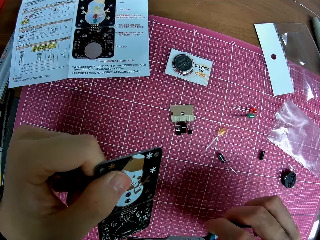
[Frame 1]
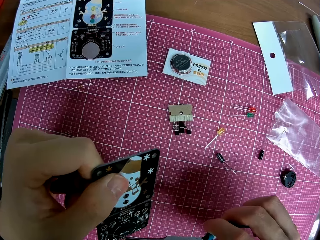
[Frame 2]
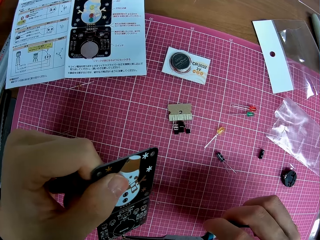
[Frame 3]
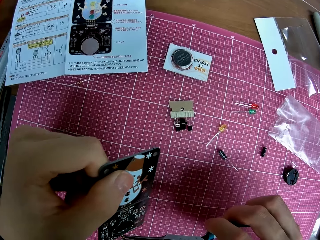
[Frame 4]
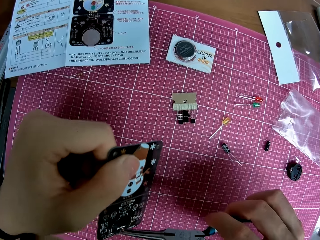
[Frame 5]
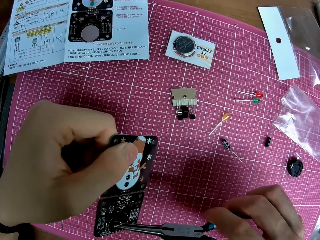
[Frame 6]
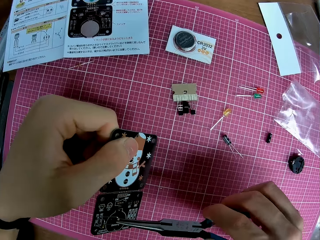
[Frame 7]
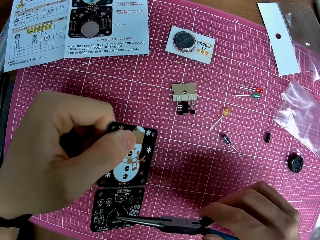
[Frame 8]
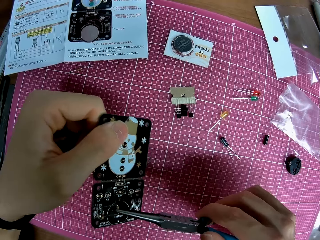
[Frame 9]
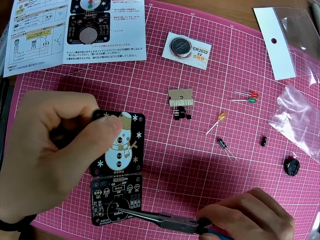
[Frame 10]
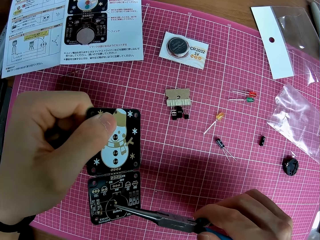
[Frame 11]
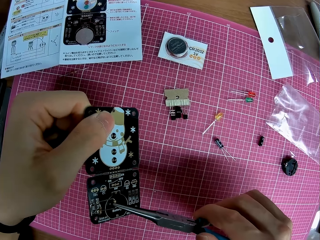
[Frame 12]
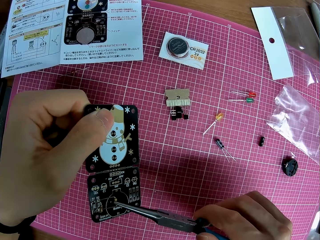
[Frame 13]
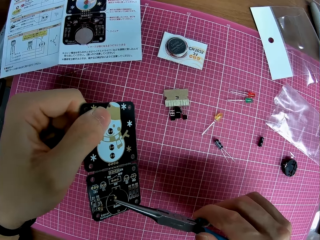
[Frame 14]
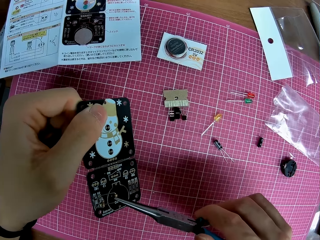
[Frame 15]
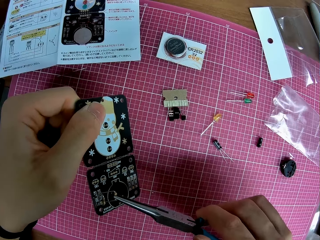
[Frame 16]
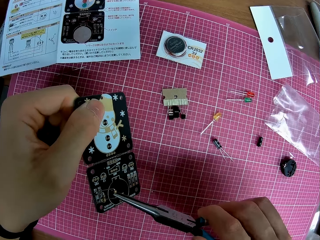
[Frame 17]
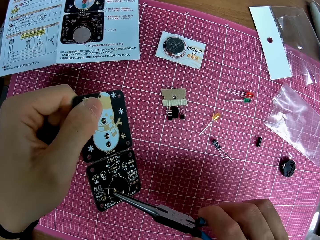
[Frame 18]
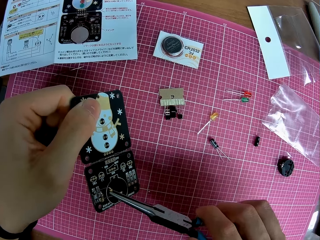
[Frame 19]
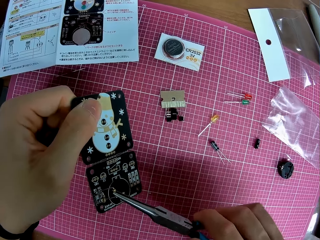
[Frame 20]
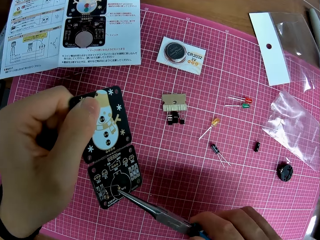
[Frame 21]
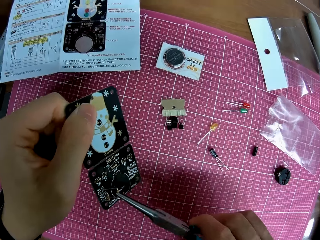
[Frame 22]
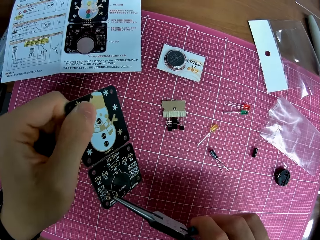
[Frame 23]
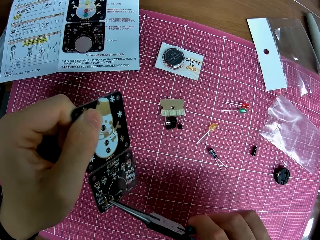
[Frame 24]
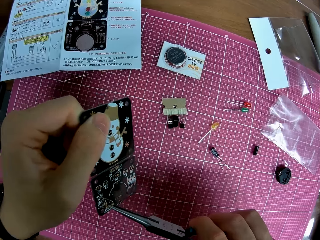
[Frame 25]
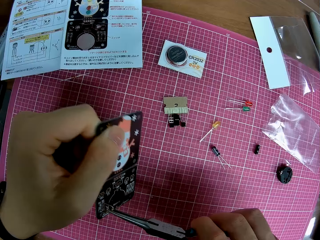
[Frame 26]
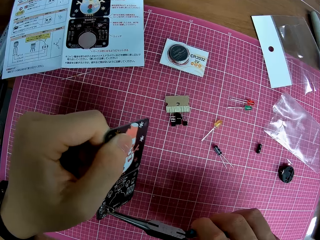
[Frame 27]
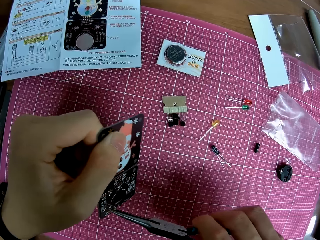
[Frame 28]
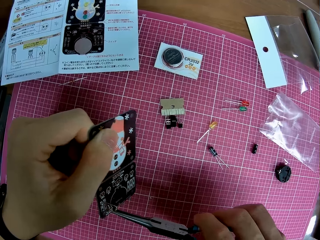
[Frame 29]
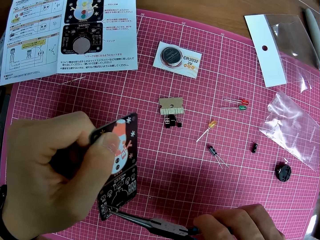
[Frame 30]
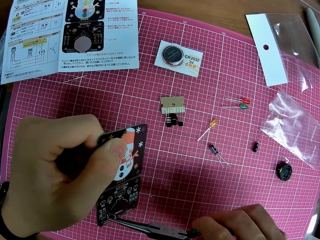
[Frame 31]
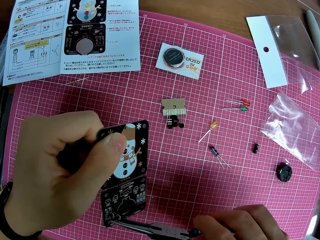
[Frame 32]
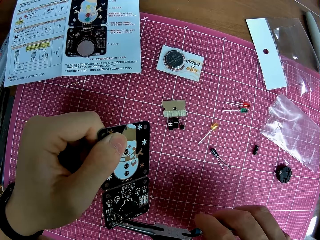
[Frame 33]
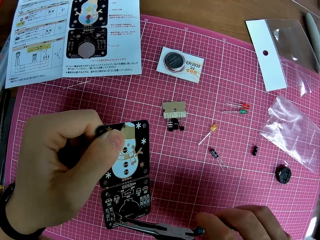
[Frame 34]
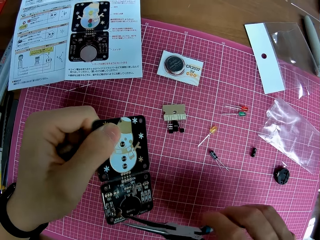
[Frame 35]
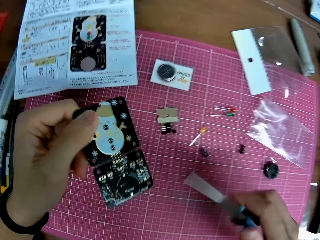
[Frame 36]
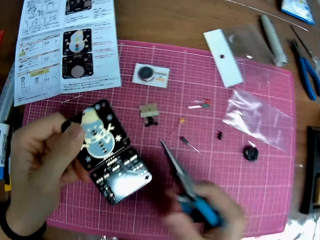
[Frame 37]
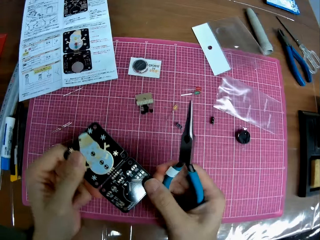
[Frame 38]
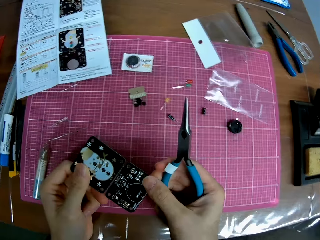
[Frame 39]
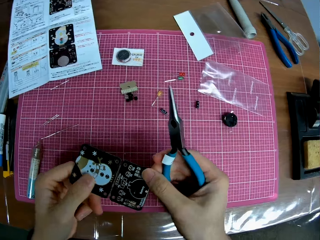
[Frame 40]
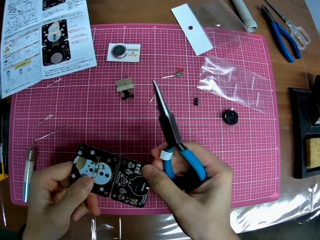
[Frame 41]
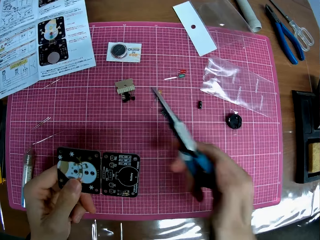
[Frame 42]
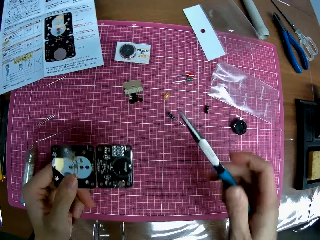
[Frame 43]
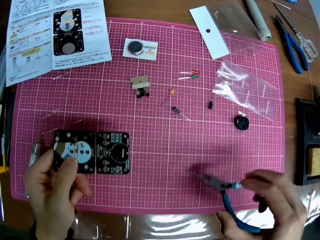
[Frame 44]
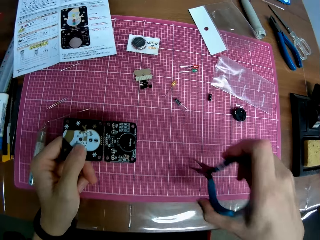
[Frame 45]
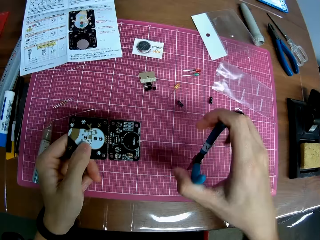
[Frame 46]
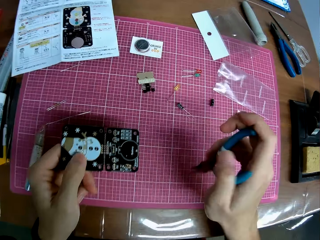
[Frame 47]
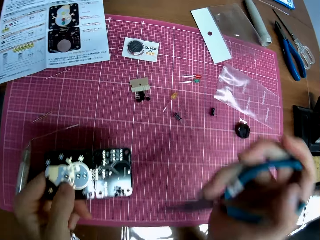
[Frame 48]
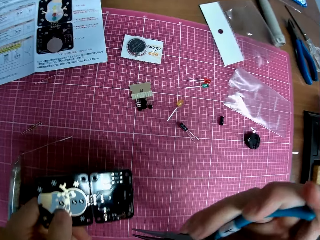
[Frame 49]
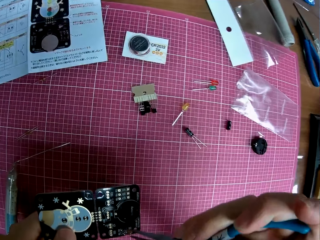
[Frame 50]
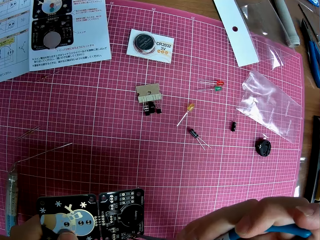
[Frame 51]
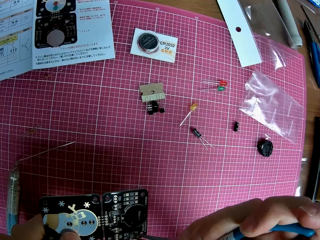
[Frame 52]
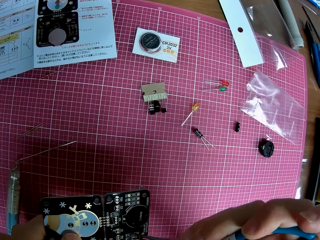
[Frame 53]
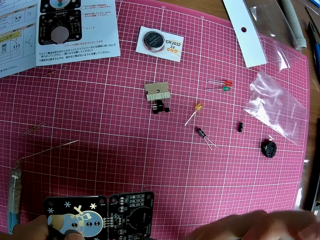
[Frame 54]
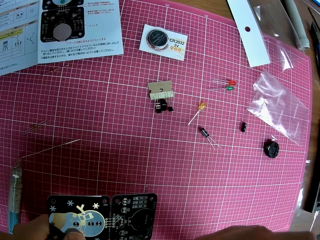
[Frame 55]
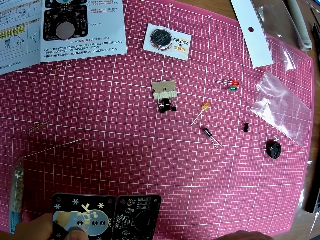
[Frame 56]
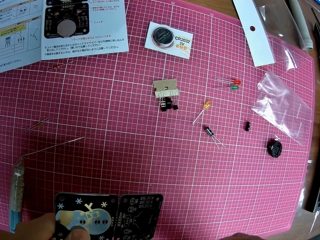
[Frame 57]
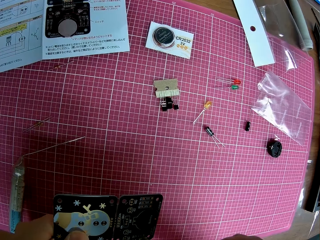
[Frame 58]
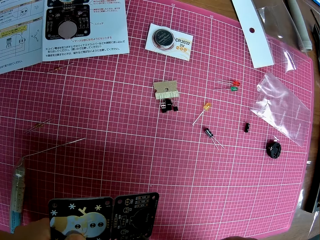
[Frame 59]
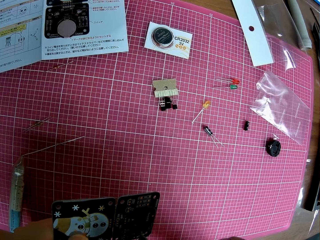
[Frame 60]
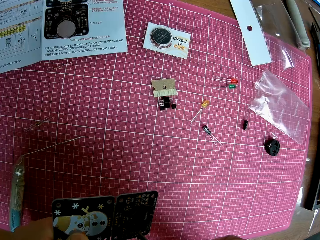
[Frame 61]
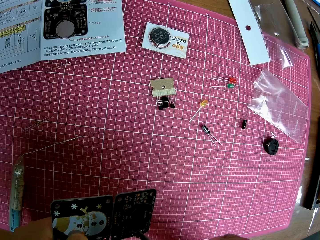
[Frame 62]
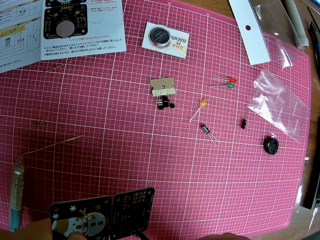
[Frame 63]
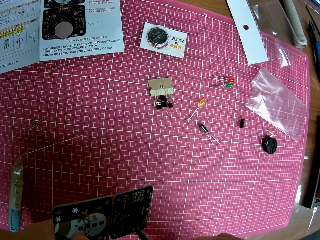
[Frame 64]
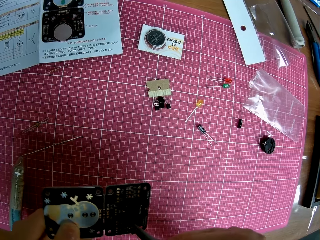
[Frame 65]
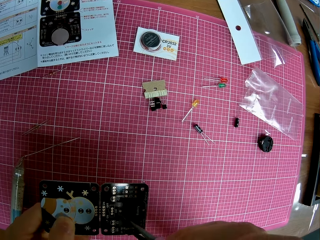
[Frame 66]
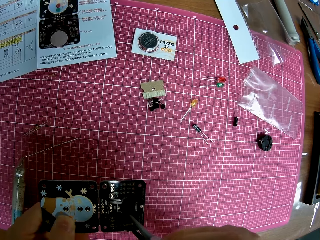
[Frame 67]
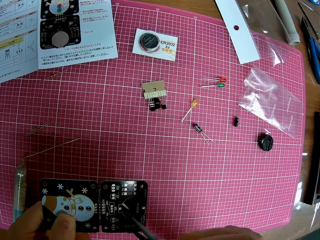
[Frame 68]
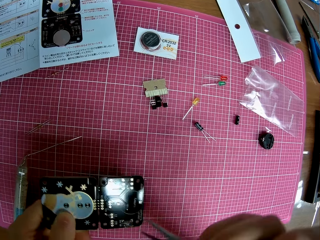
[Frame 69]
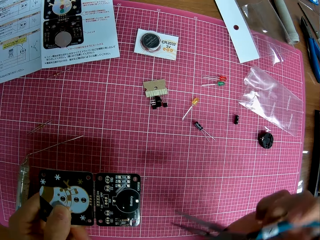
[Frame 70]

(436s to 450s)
The camera wearer turns the needle nose pliers. They connect the light emitting device on the surface mount device.

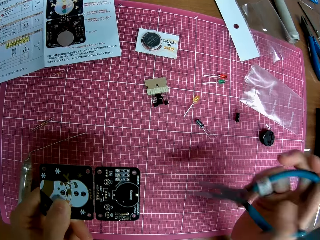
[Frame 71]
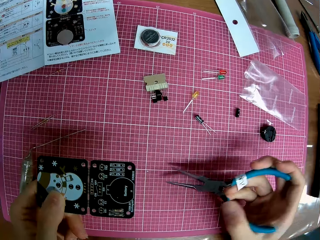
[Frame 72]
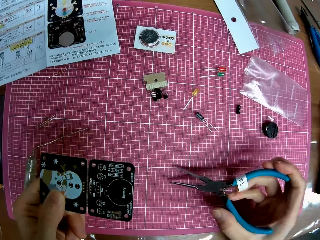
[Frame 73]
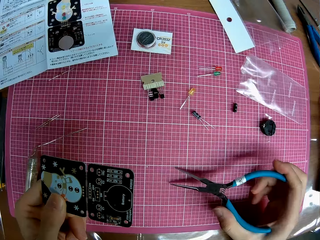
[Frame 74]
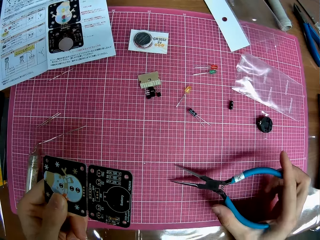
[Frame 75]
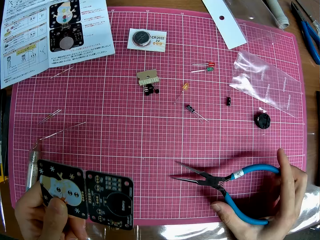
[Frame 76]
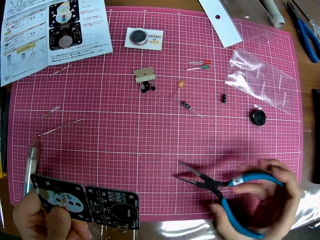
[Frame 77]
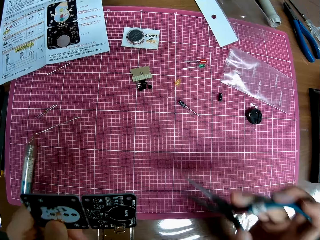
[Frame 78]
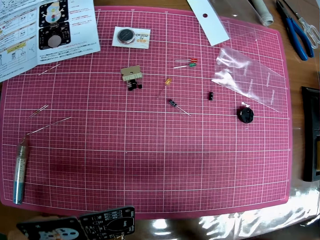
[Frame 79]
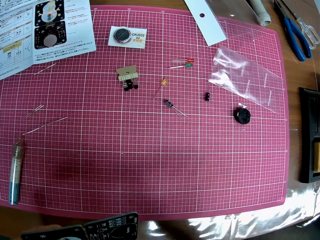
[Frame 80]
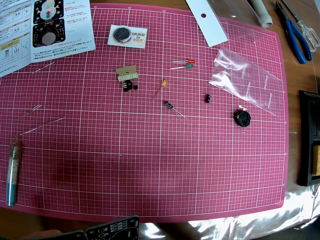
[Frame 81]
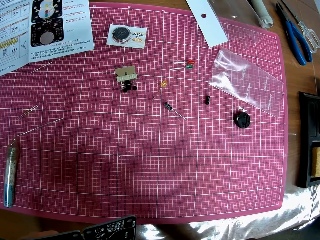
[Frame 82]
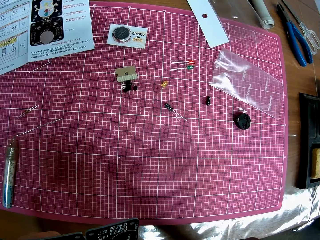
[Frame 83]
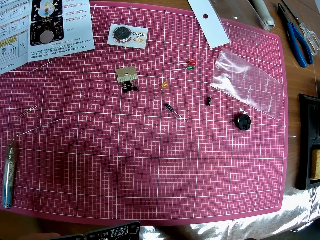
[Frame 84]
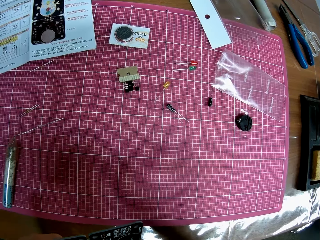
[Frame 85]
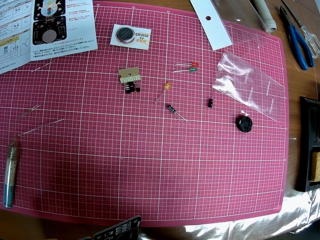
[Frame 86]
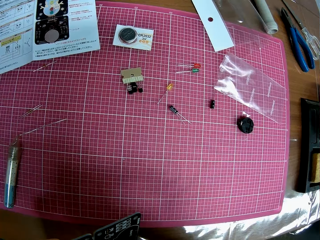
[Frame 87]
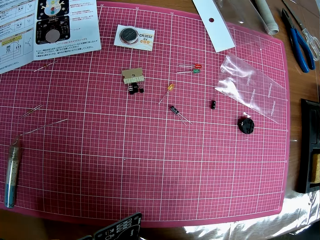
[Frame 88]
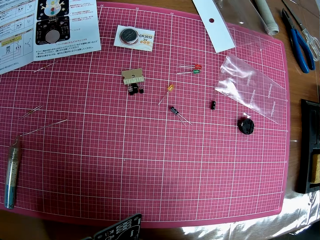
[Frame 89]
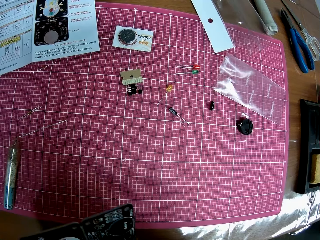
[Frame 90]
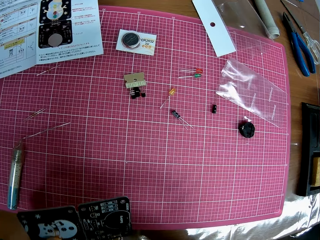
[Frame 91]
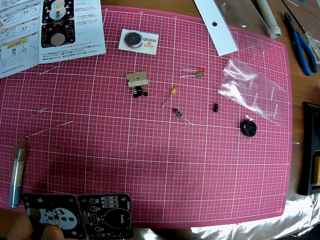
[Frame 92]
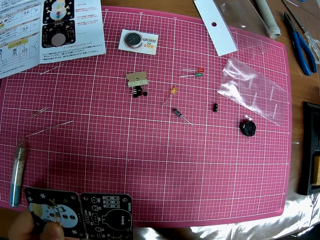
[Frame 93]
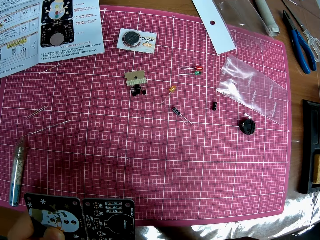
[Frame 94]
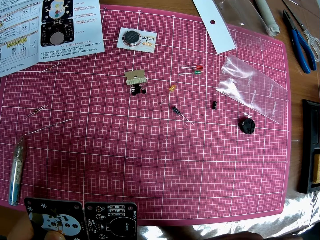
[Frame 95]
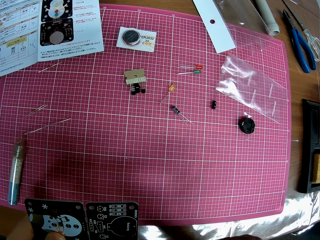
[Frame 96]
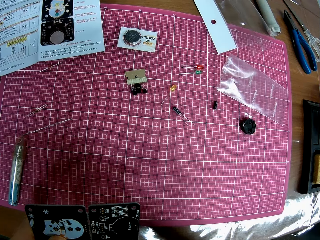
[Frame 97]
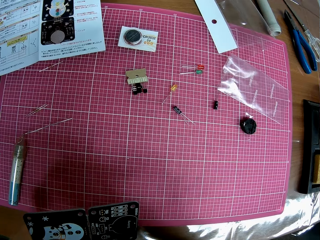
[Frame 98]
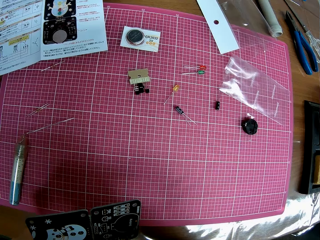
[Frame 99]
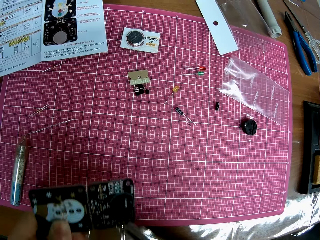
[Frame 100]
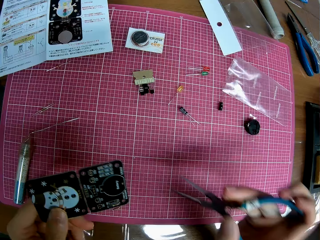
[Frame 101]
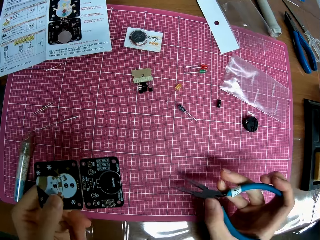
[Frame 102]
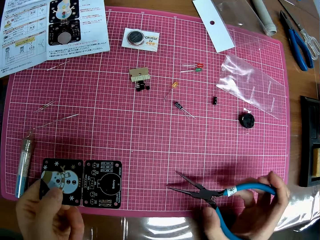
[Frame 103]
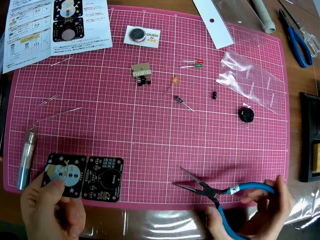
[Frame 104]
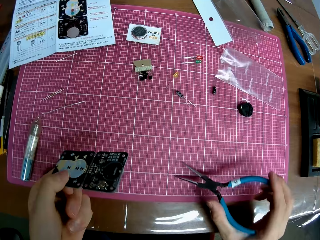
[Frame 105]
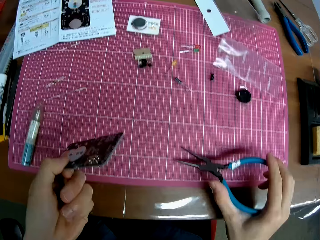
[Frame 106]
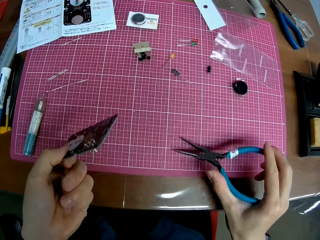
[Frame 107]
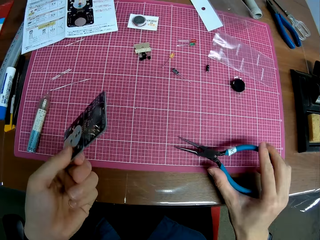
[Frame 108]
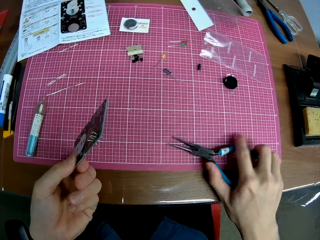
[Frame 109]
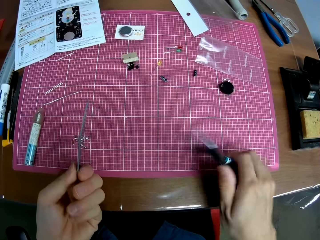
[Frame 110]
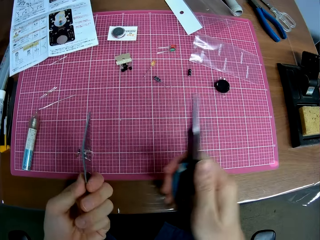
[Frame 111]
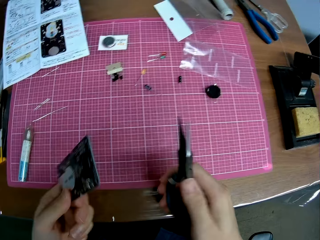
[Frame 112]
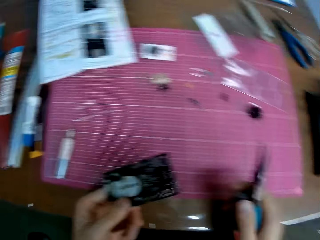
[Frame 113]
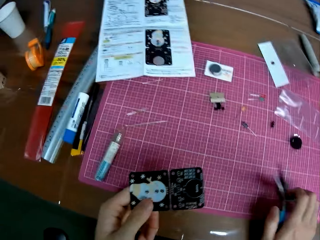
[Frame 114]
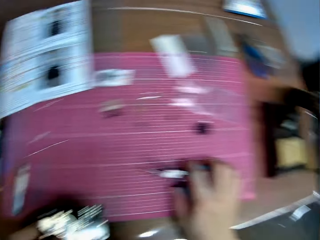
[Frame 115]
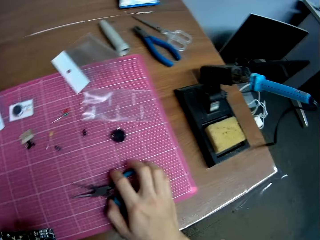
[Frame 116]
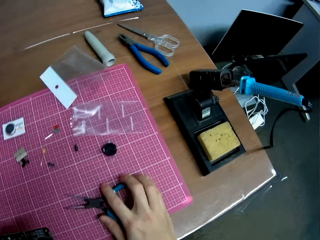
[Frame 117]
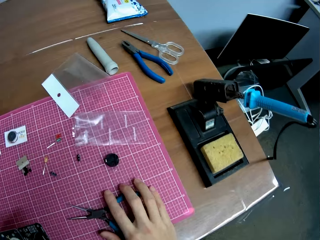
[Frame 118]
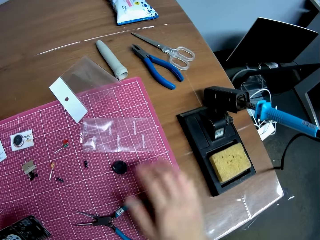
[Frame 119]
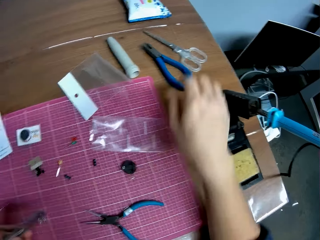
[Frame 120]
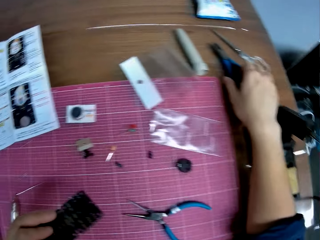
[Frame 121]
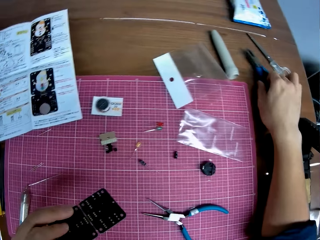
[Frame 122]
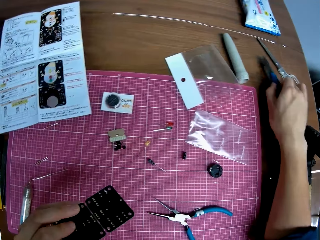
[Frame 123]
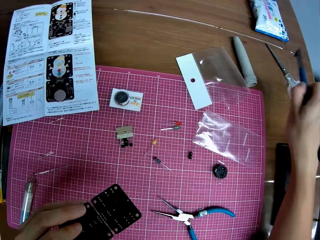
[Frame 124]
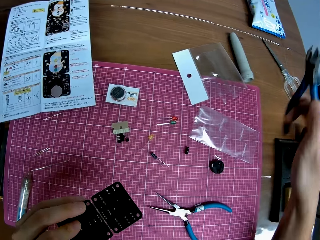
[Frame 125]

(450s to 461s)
The camera wearer puts down the needle nose pliers. They take the needle nose pliers. They connect the light emitting device on the surface mount device. They put down the needle nose pliers. They take the needle nose pliers. They drop the plier on the table. They pick up the plier from the table.
